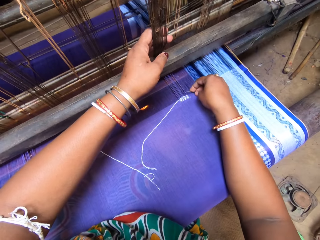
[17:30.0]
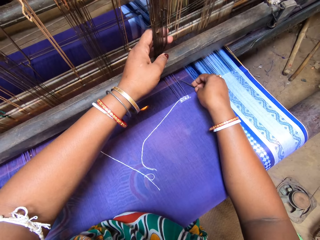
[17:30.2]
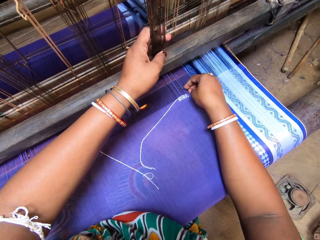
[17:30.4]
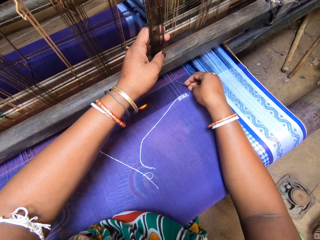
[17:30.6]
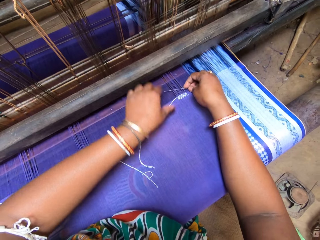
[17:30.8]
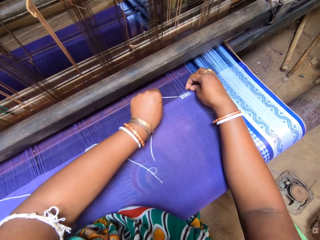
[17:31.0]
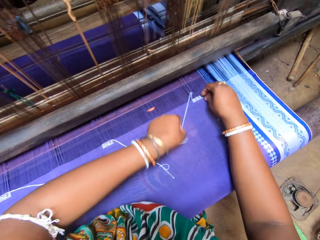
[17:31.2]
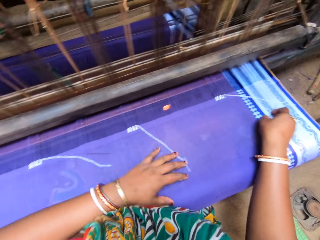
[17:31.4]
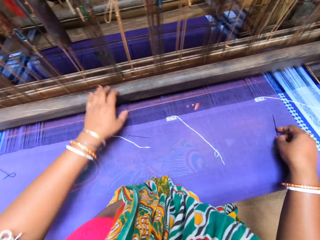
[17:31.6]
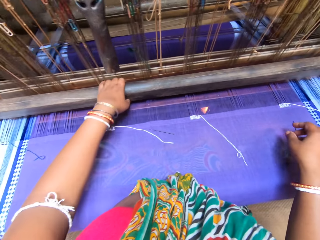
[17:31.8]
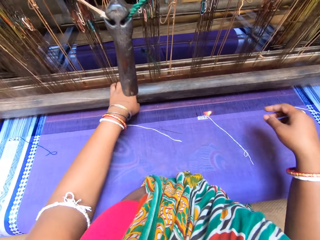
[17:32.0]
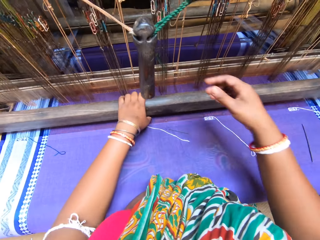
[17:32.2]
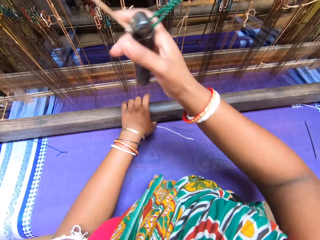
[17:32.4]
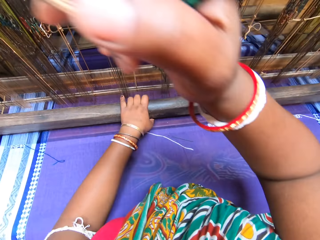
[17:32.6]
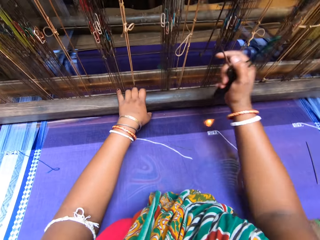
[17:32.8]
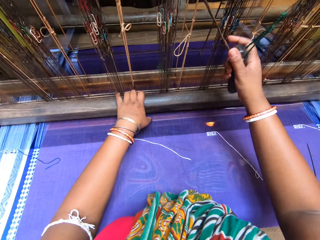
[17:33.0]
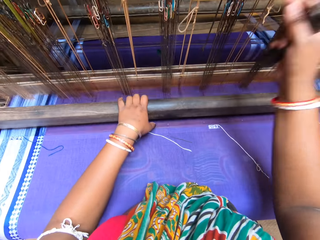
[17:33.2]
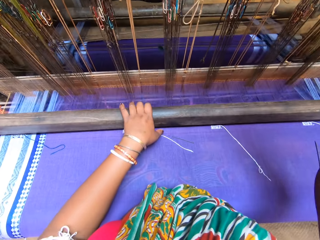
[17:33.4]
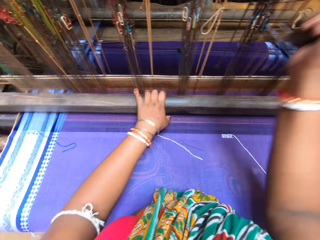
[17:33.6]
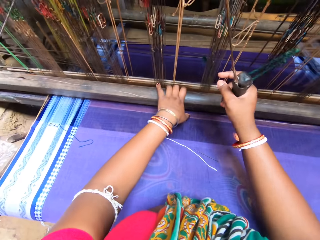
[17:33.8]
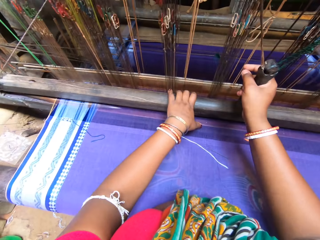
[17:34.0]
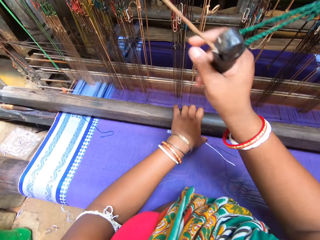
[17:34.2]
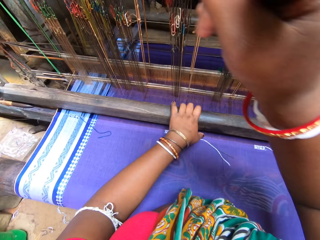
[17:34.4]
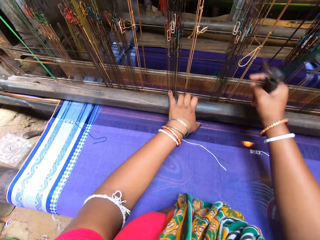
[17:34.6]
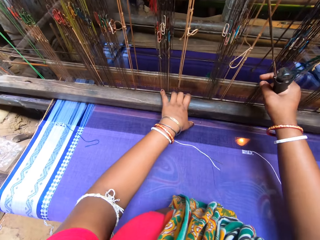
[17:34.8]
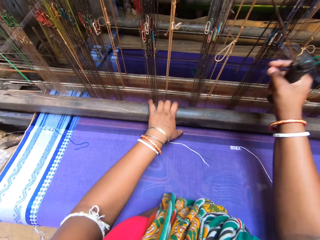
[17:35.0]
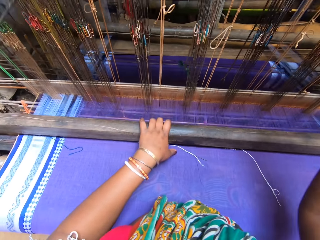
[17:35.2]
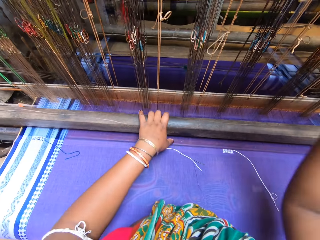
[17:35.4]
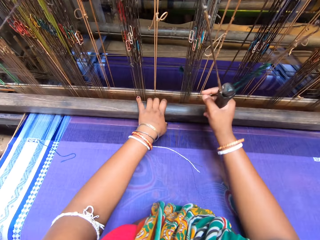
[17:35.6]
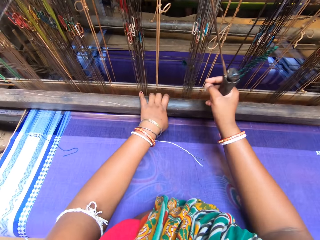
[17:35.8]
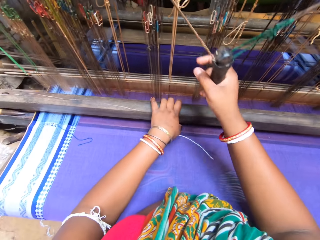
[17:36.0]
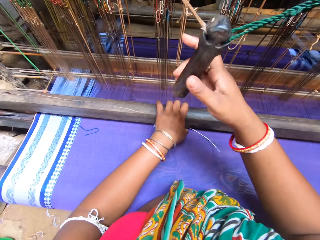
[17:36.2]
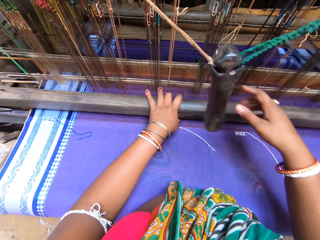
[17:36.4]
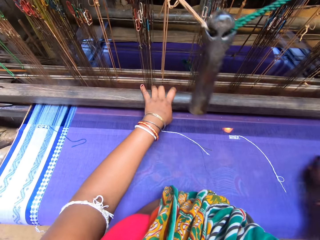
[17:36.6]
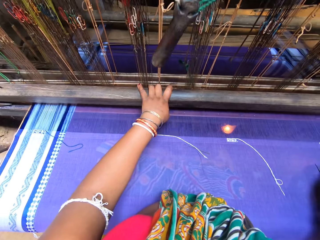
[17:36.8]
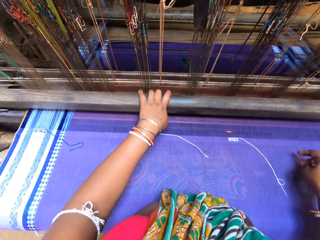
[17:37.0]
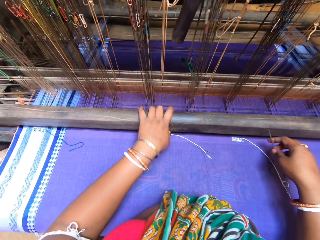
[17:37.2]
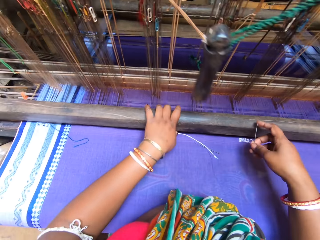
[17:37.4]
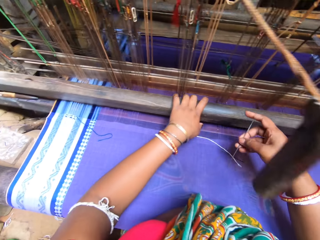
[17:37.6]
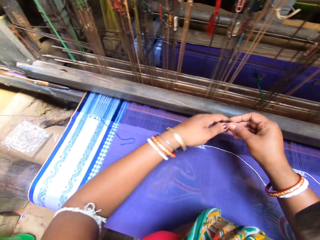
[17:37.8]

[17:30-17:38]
The camera wearer sews with the sewing machine.

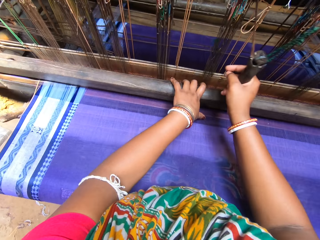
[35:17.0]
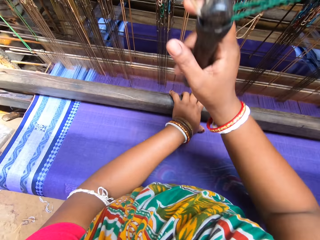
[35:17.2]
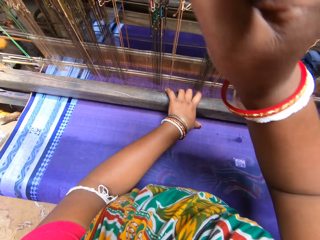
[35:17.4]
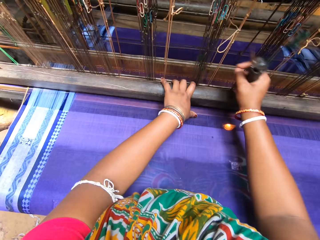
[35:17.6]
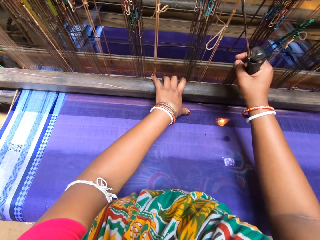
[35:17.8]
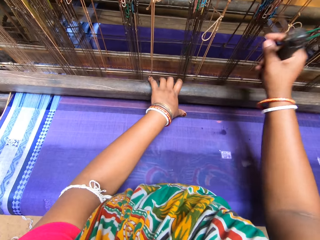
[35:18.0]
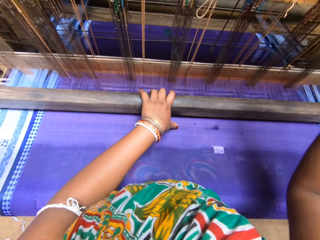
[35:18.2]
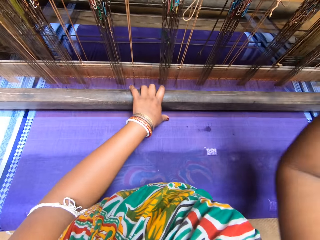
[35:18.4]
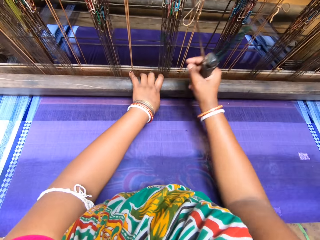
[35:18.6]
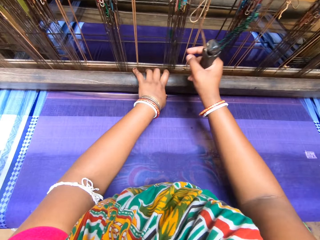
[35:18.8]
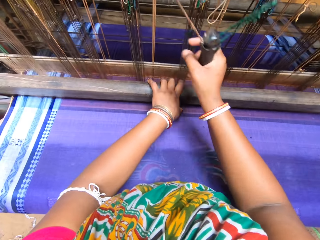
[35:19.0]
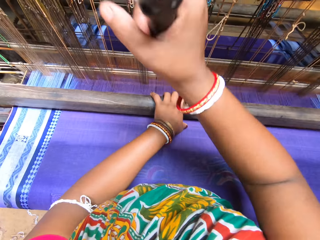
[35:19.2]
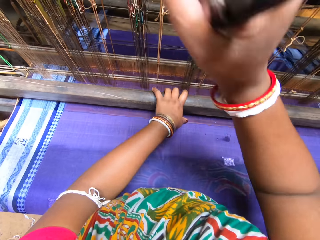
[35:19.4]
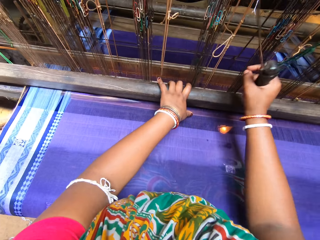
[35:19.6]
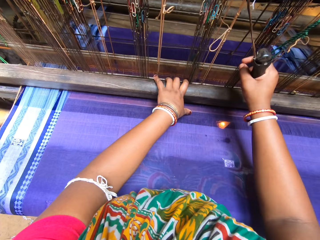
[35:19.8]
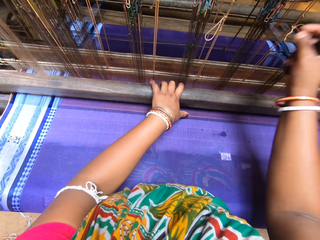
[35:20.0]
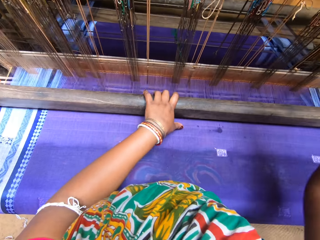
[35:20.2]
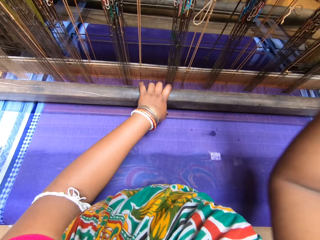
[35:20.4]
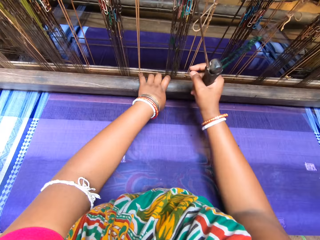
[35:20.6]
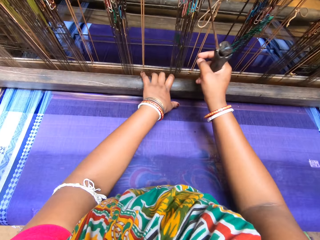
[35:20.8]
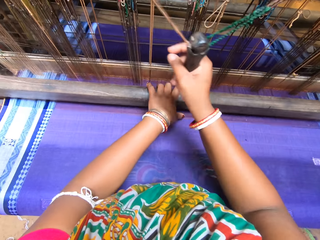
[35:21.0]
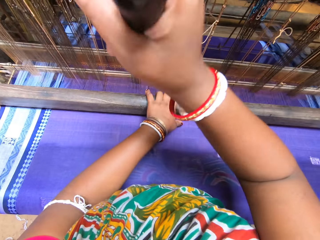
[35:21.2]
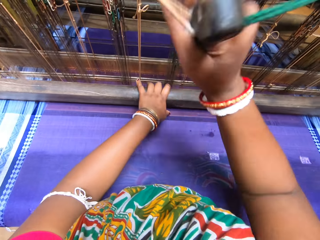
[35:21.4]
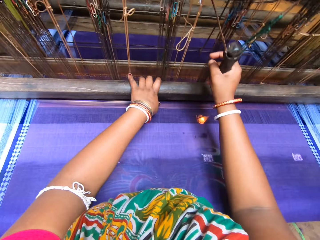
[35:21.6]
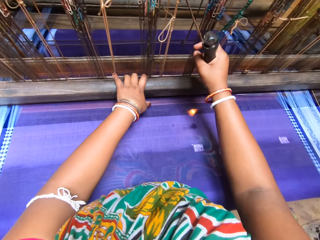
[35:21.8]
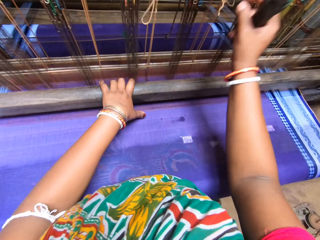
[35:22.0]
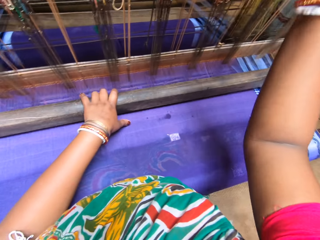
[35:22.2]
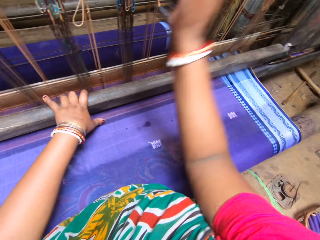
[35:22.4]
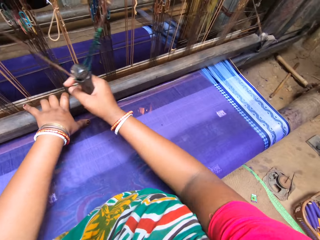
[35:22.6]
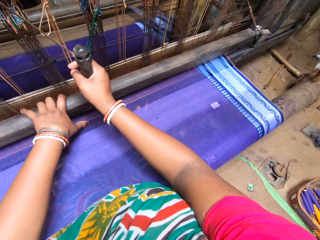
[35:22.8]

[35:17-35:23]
The camera wearer sews.

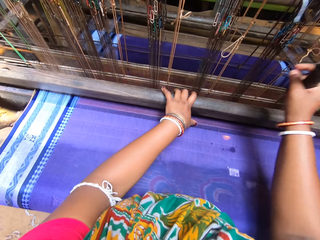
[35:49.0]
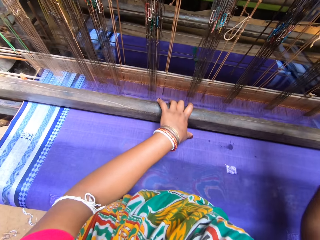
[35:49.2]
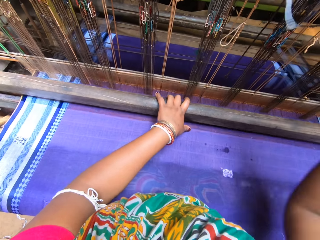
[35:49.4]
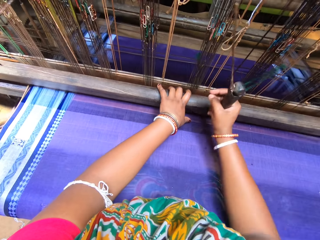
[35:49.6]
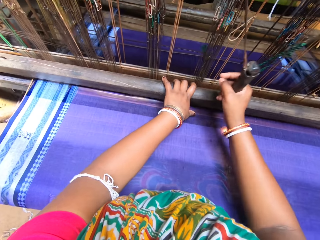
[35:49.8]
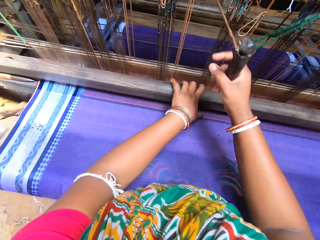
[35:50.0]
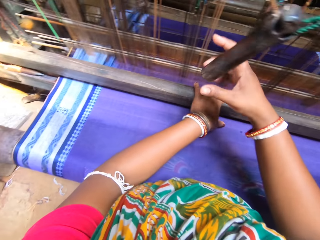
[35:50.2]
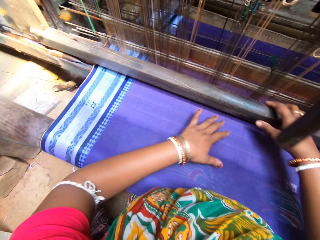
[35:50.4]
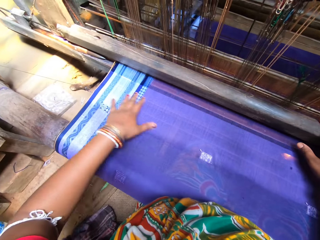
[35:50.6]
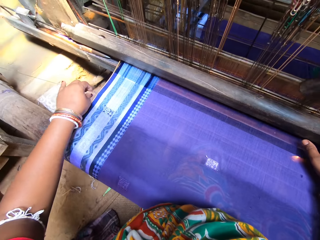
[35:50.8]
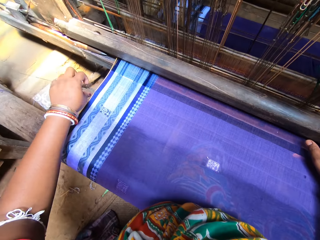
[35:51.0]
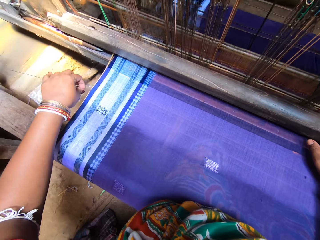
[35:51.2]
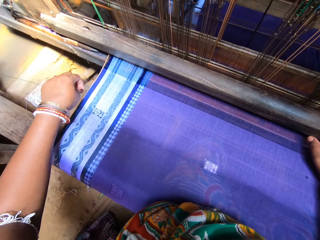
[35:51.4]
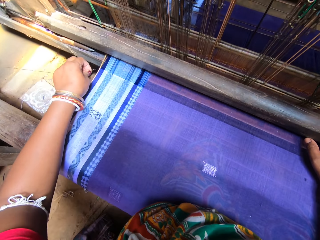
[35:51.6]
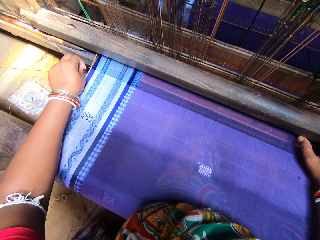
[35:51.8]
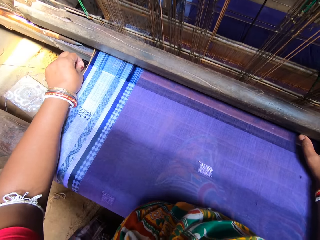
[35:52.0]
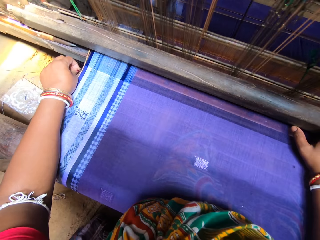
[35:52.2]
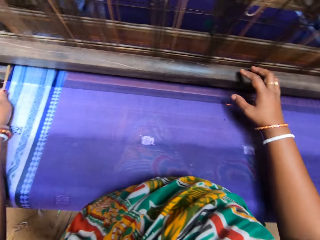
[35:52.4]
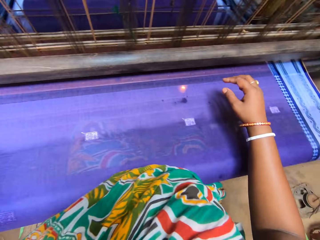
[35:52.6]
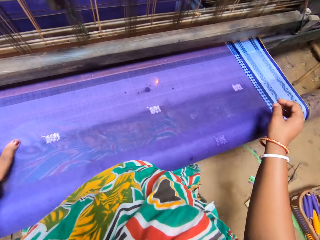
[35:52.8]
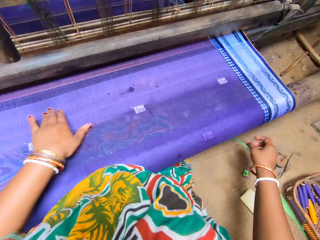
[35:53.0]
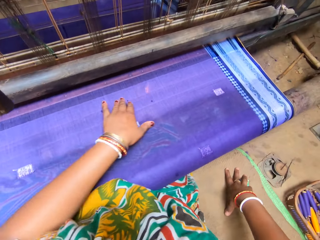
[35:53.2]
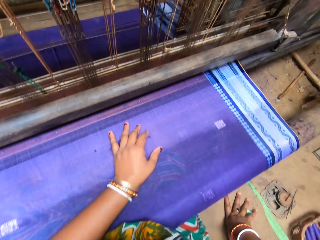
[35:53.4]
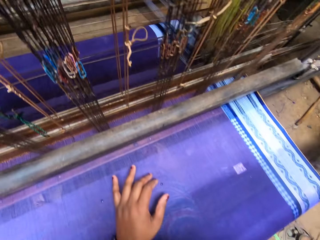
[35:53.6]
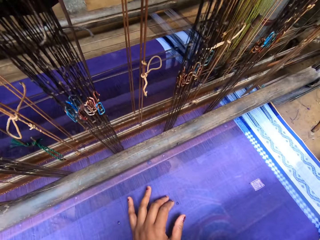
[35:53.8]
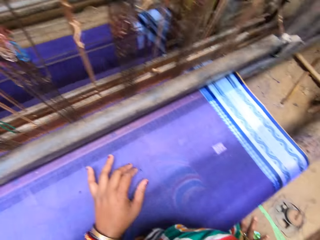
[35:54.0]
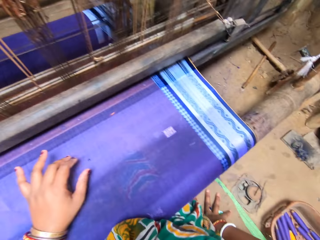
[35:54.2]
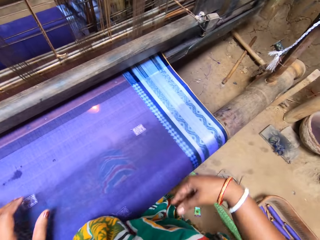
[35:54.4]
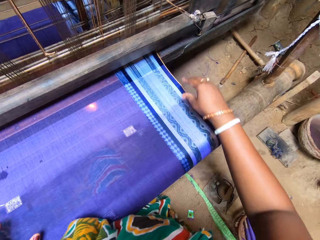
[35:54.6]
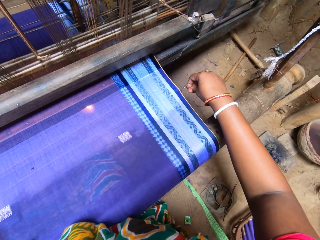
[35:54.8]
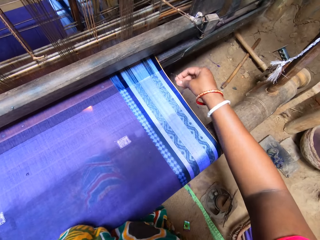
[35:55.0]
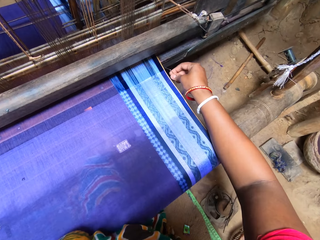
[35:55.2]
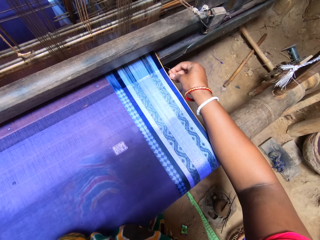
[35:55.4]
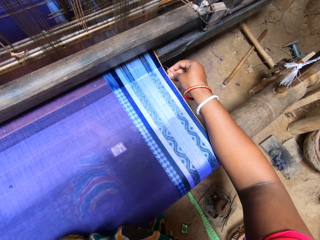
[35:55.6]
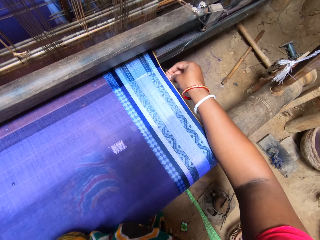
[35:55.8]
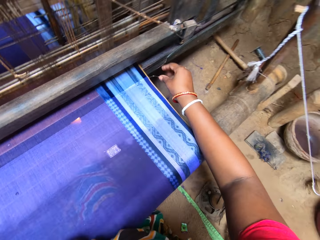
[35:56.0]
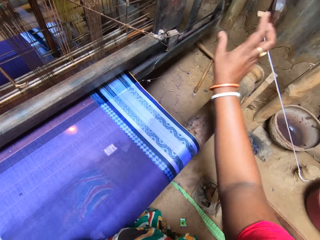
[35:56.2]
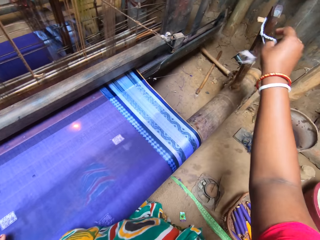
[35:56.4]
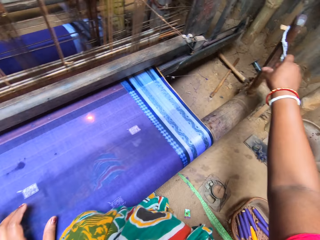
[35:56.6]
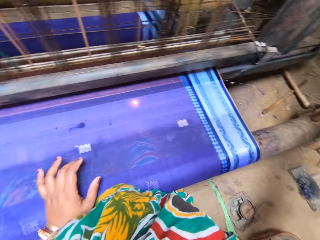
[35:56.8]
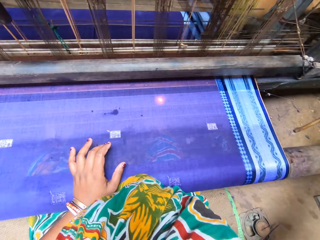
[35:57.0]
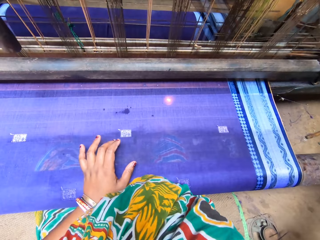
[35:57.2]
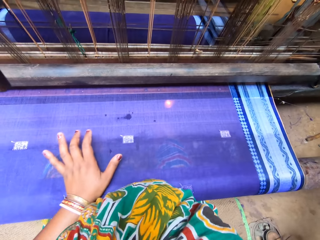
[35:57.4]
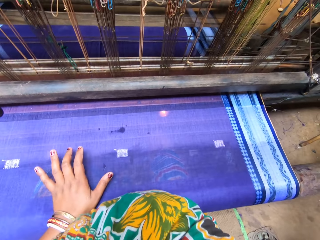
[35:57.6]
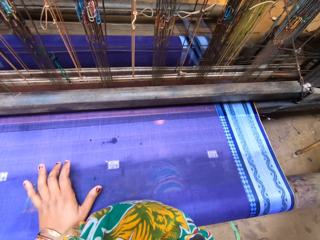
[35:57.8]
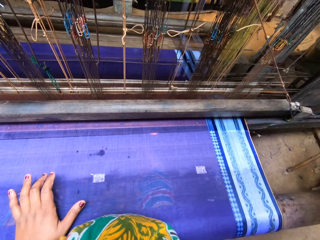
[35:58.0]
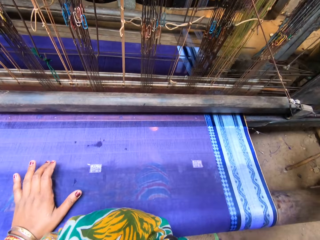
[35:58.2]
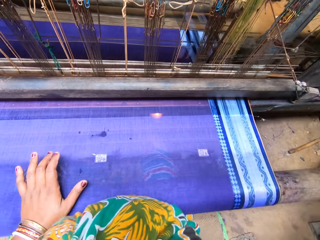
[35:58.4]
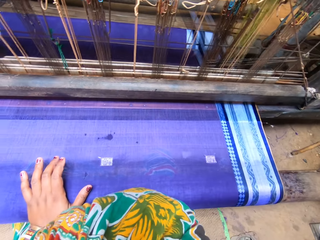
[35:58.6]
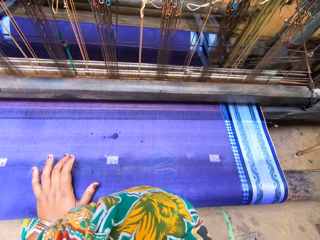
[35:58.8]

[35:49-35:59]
The camera wearer stops sewing. She adjusts a thread on the fabric with her left hand. She operates the sewing machine. She places her right hand on the ground. She adjusts a thread on the fabric with her right hand. She tightens the loom handle with both hands.
